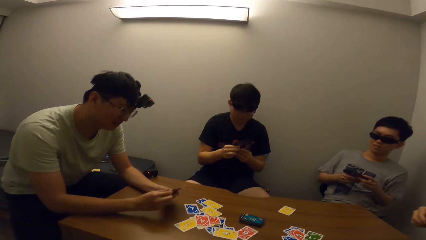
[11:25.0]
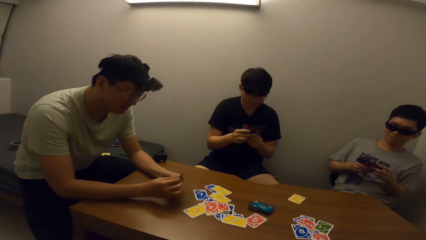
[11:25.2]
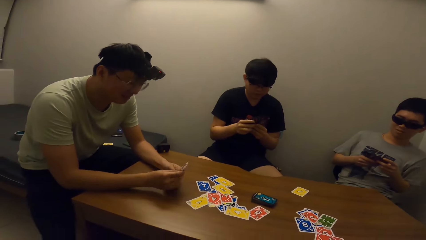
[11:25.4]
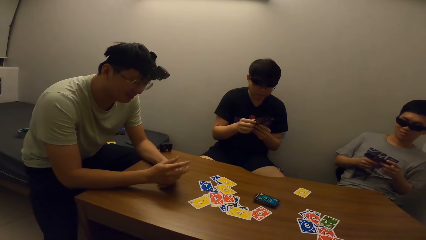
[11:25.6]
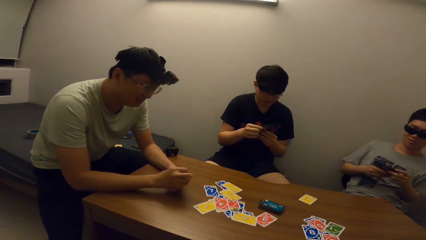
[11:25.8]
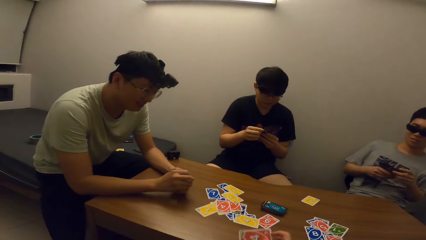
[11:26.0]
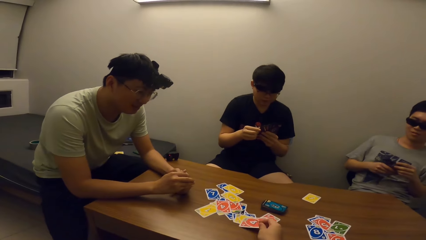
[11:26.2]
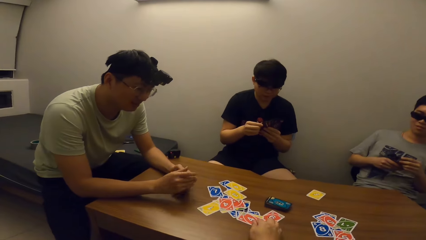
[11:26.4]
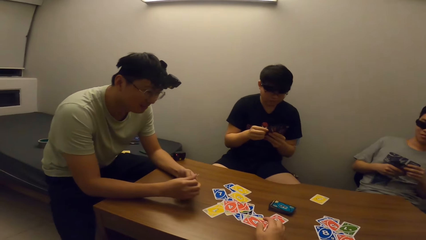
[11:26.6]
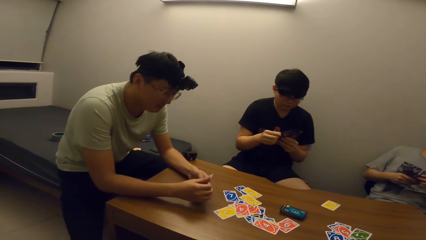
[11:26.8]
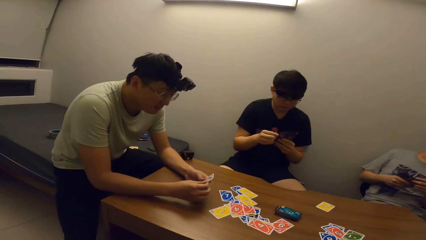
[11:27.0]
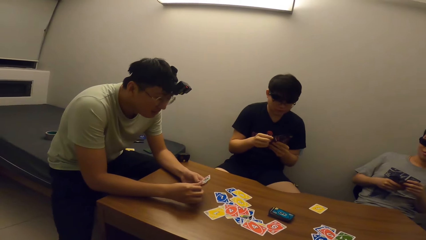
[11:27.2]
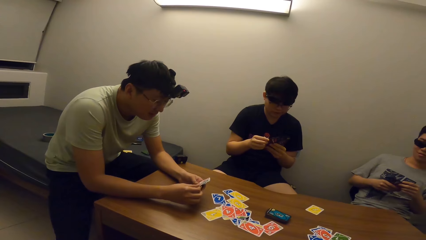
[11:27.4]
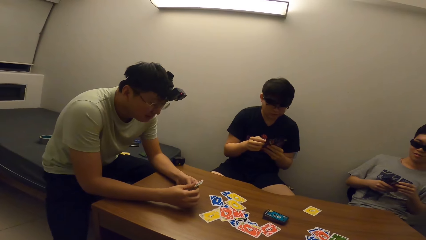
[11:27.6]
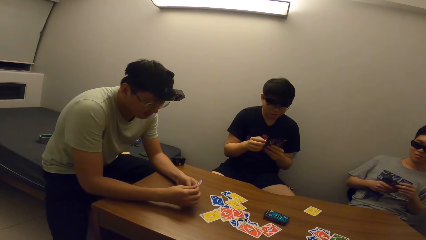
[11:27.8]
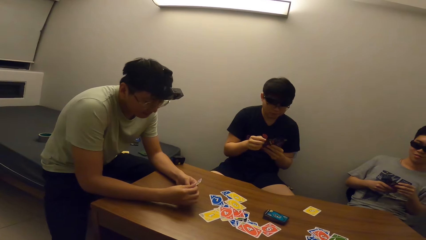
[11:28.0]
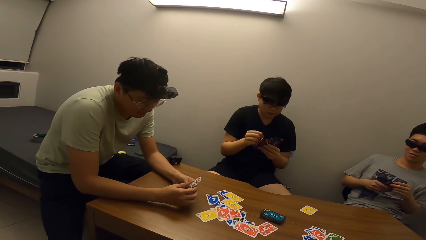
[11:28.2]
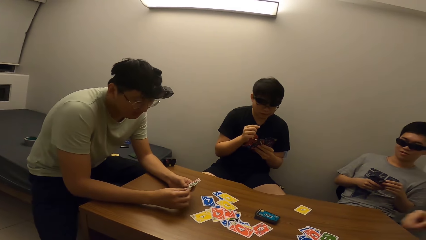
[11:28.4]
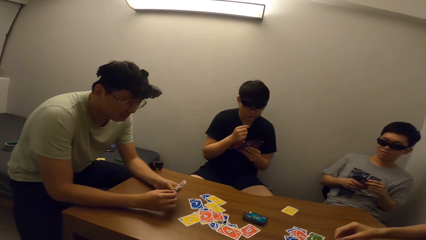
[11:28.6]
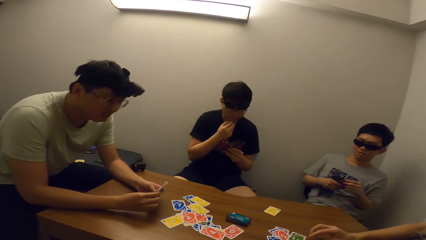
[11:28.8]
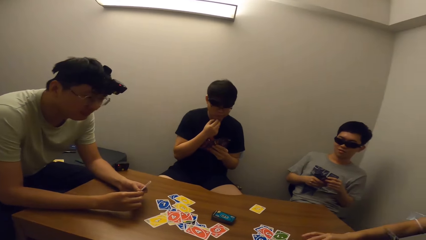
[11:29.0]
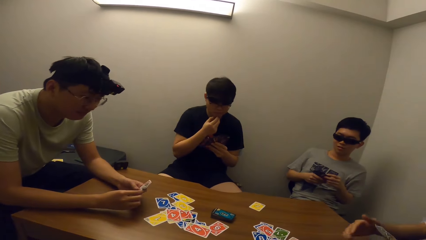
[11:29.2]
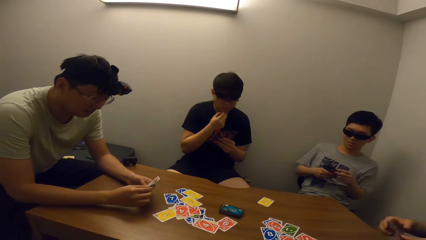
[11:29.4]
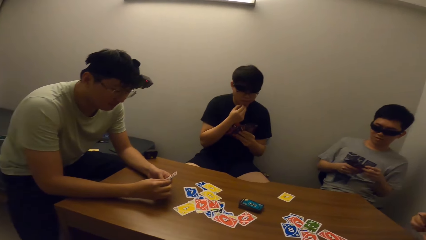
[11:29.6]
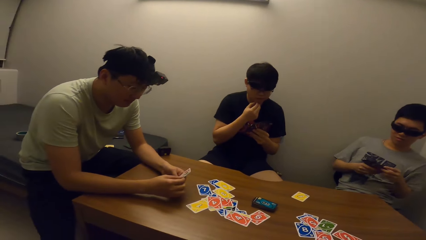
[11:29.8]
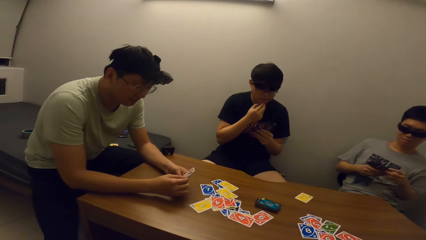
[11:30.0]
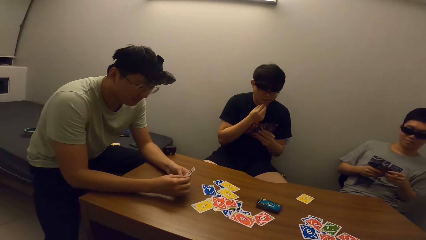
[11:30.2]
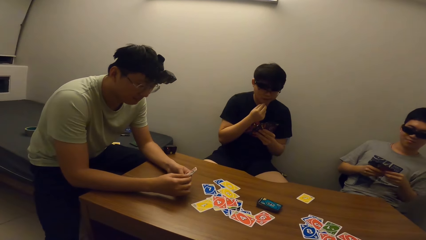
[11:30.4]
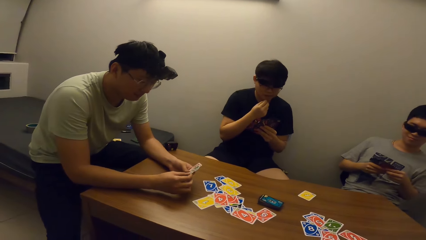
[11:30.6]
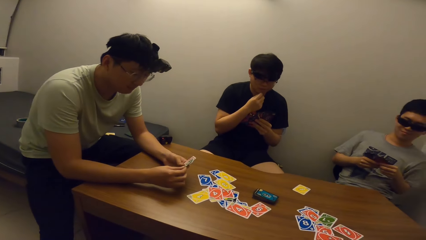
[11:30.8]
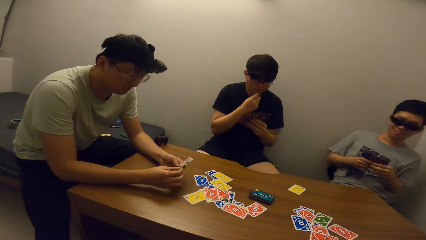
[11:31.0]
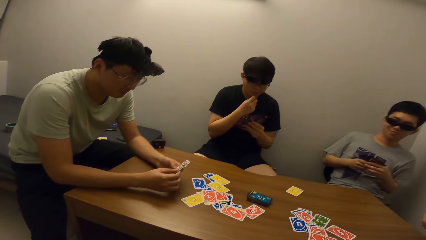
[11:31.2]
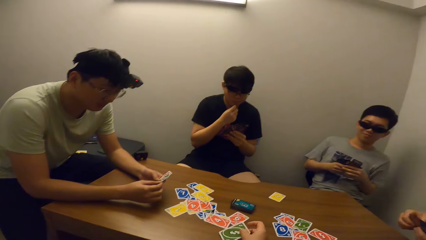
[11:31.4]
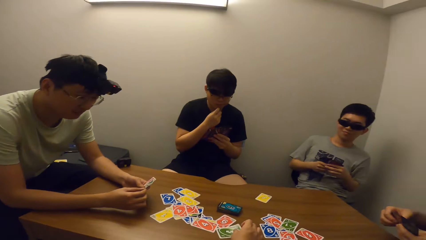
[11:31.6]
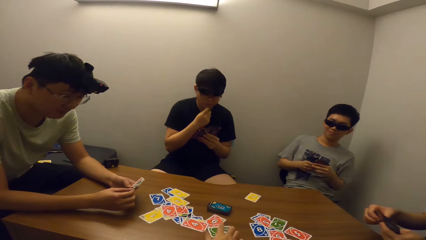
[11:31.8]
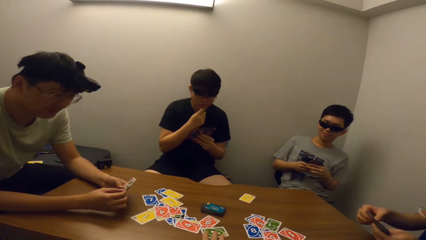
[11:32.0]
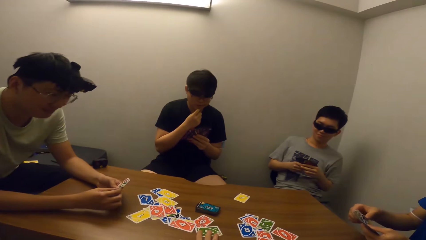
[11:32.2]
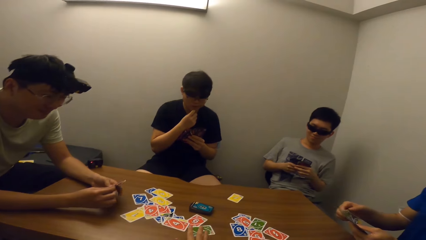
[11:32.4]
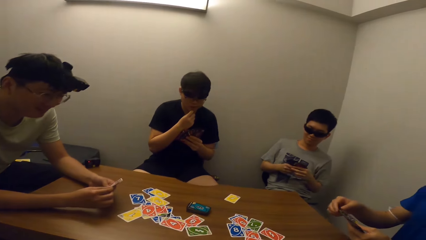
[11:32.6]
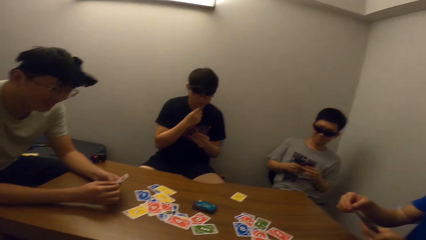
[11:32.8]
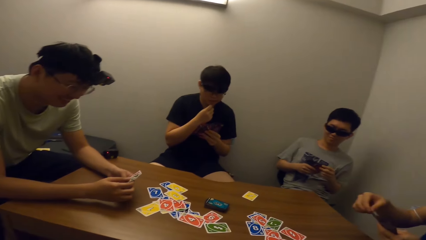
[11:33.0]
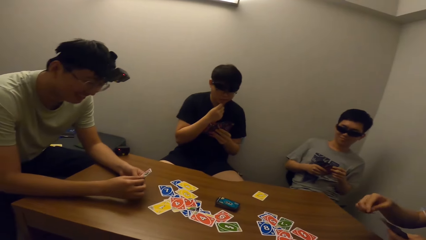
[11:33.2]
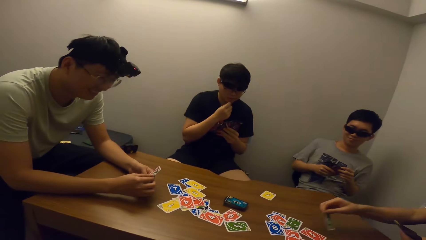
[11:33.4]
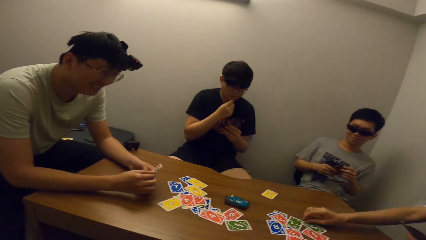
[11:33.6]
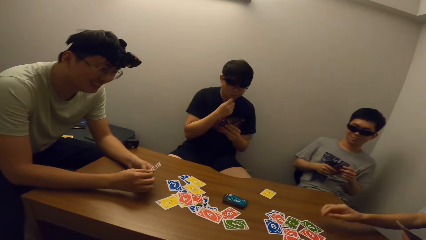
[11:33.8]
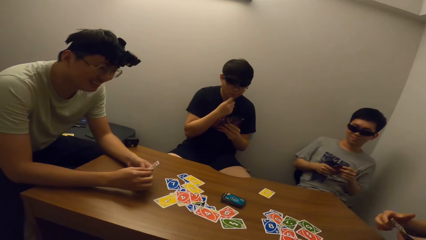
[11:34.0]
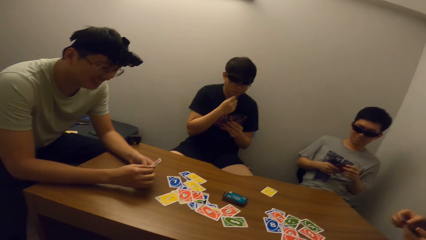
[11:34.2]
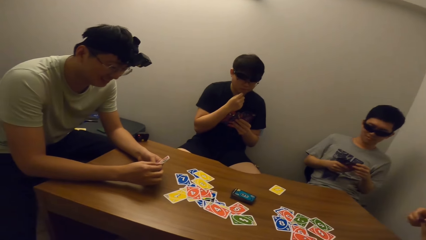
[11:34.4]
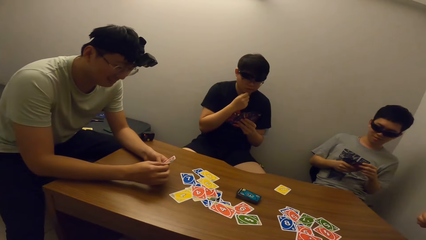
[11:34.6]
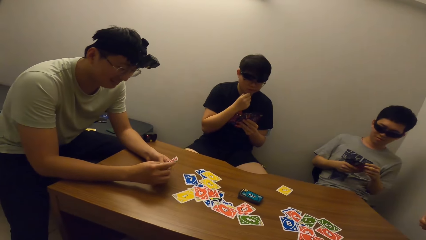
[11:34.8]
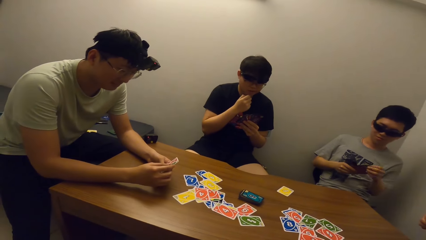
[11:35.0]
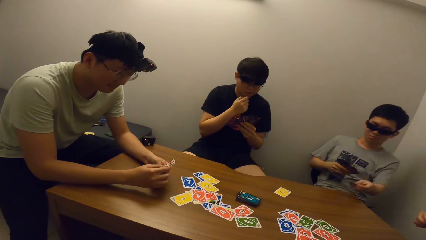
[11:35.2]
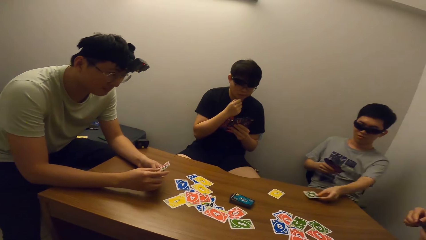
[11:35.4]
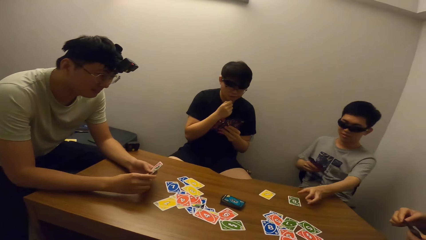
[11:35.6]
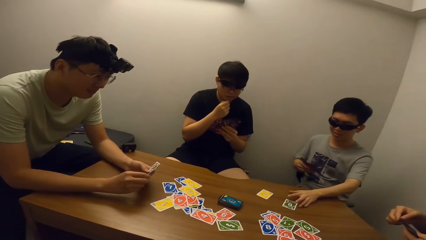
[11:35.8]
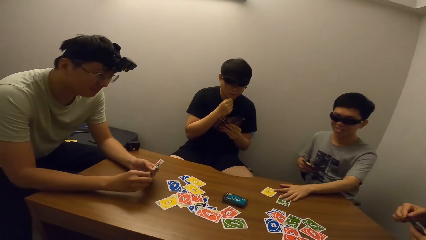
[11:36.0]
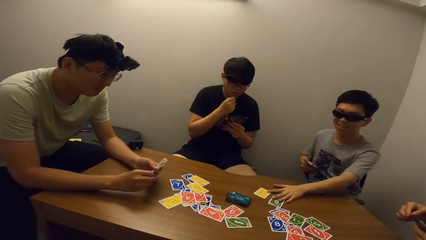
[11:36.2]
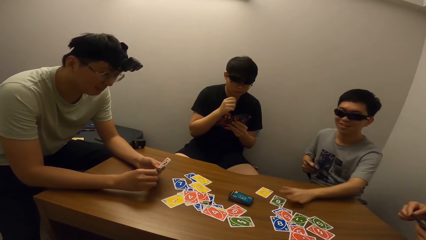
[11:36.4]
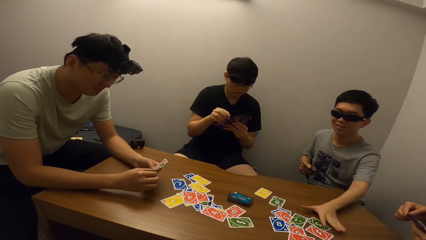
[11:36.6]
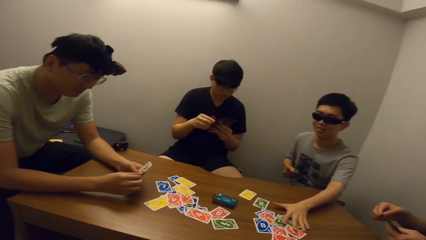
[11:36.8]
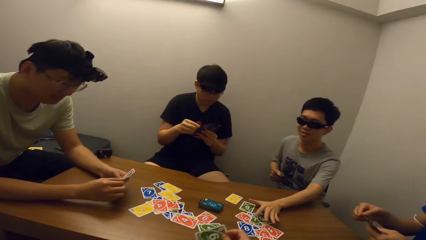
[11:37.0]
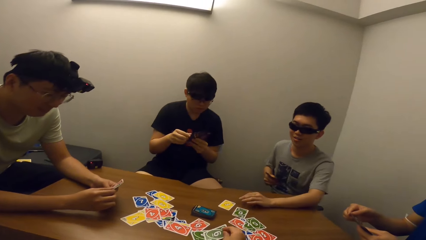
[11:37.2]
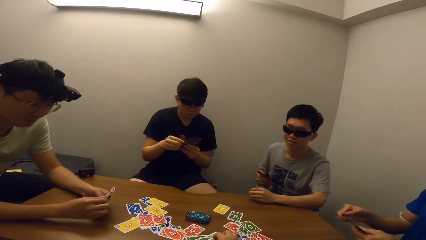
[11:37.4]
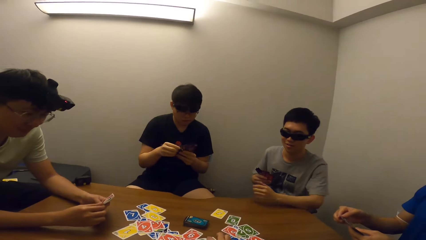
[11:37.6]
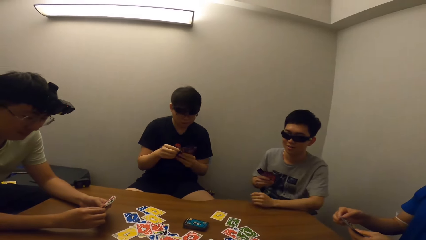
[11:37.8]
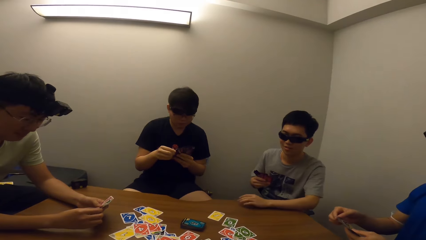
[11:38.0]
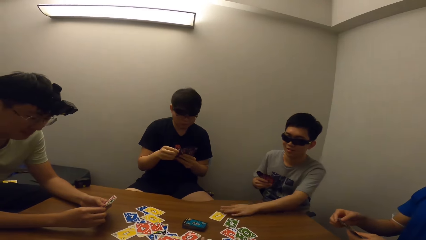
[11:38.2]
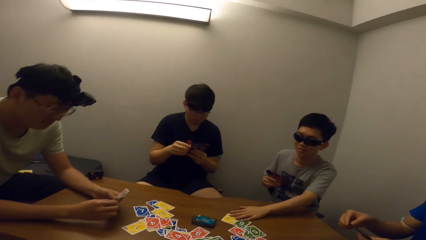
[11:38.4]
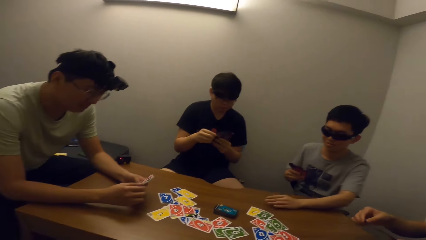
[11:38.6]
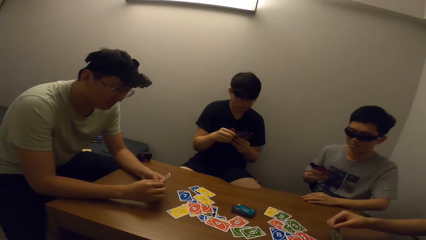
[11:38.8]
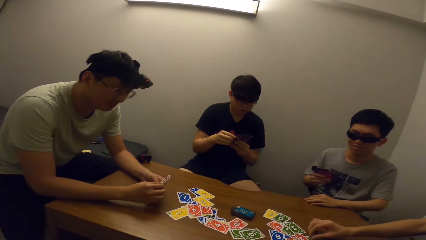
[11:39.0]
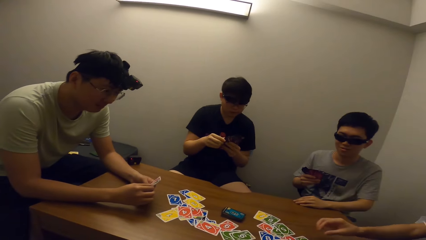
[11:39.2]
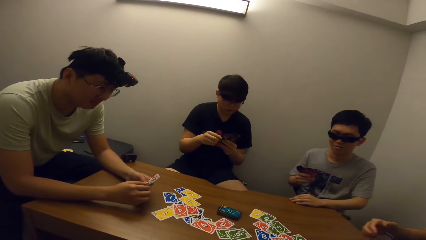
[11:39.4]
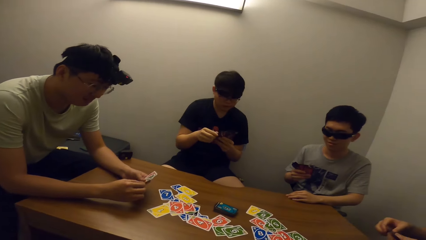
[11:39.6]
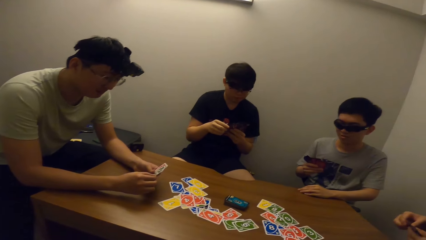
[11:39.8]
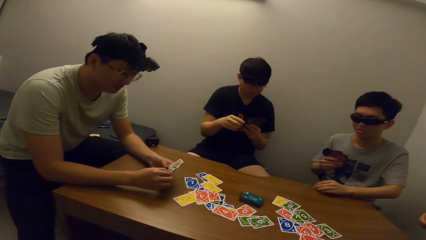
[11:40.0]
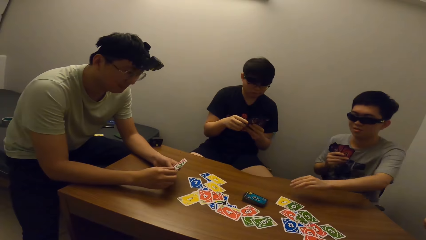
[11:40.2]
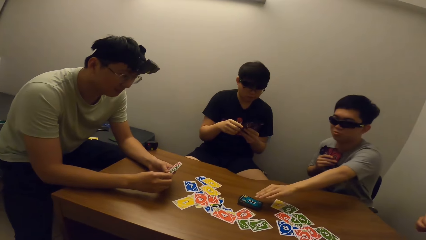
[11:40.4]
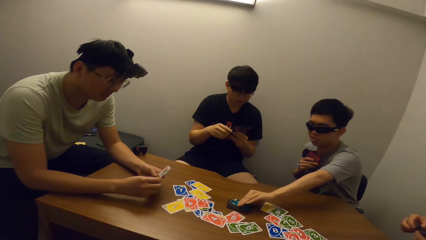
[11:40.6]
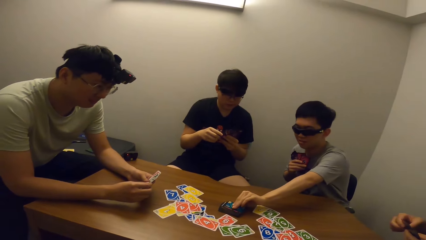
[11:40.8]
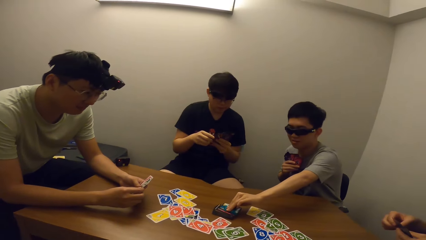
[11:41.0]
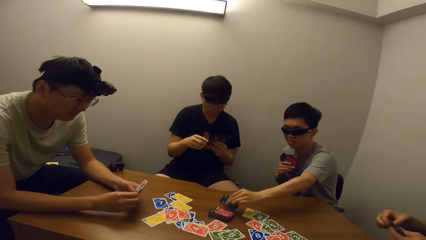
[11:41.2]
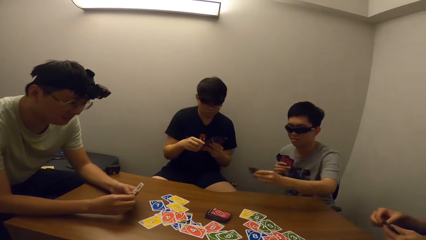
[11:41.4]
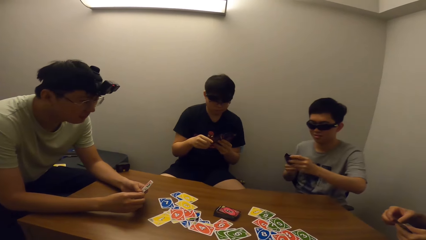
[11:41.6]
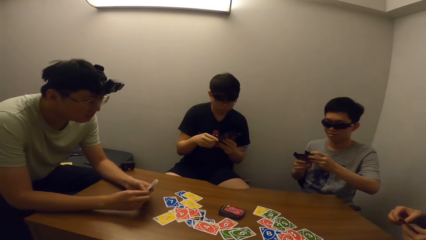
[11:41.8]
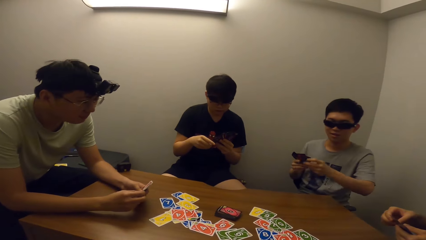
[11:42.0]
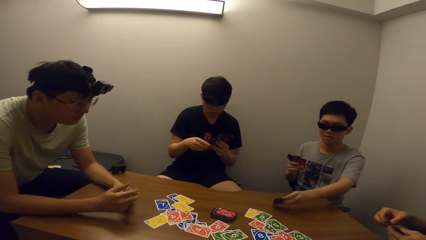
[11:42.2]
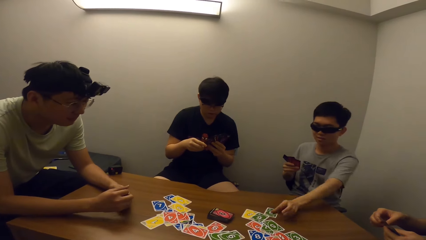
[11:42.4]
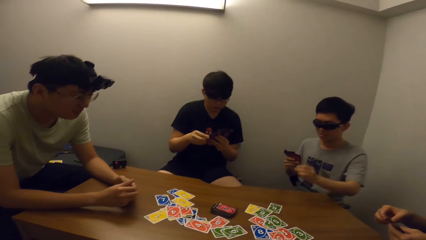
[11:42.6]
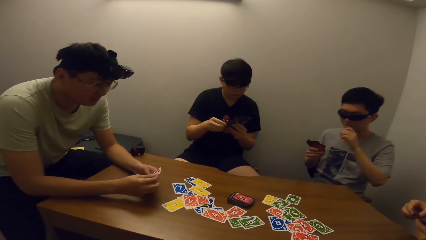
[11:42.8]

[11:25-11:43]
A man places a card on the table. The camera wearer places a card on the table. Another man places a card on the table. The camera wearer places a card on the table. The other man places a card on the table. A boy places a card on the table and collects the cards. The camera wearer places a card on the table. The other man places a card on the table. The boy picks a card from the deck.
